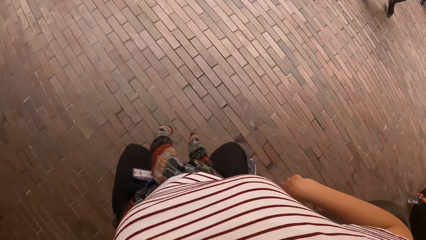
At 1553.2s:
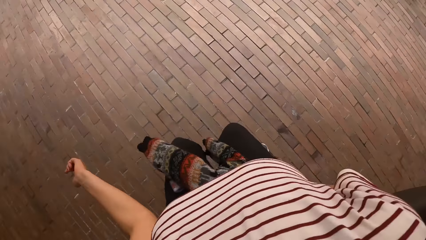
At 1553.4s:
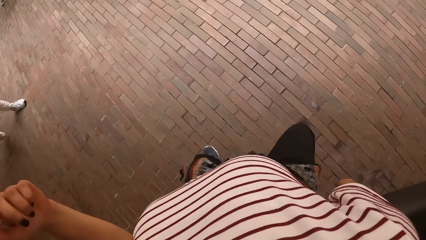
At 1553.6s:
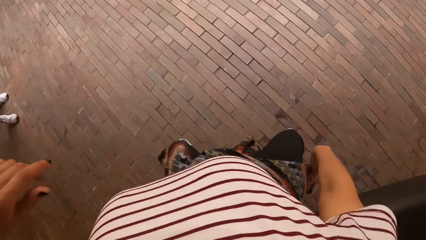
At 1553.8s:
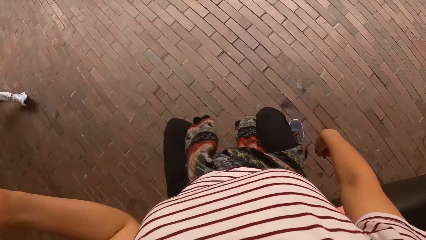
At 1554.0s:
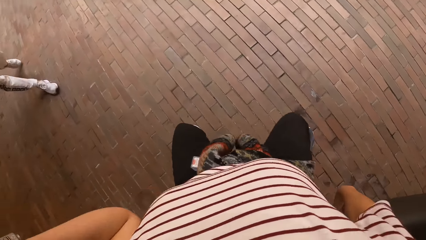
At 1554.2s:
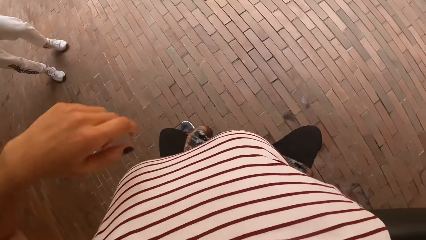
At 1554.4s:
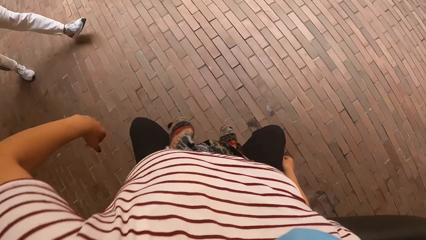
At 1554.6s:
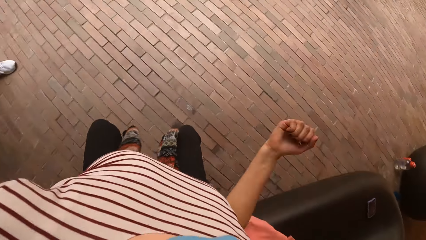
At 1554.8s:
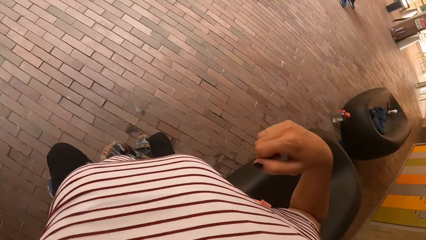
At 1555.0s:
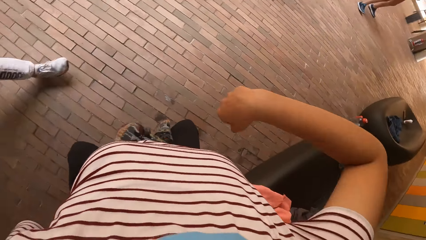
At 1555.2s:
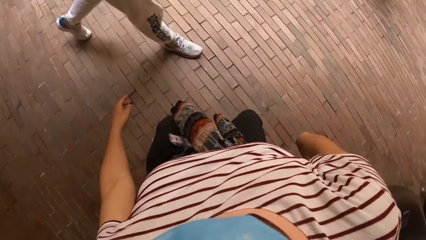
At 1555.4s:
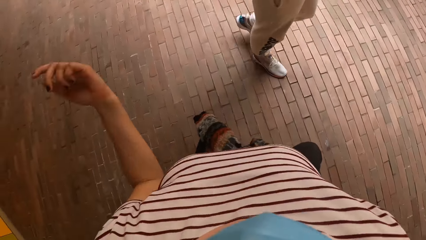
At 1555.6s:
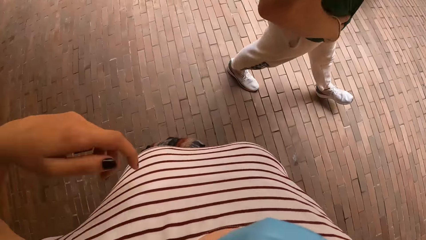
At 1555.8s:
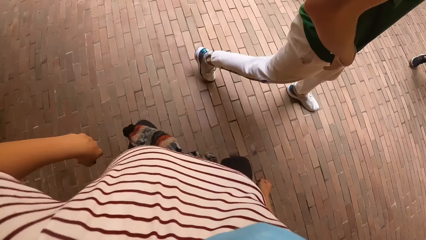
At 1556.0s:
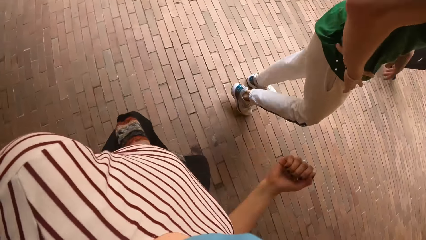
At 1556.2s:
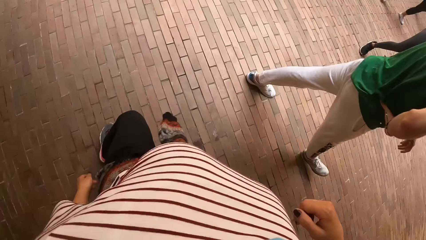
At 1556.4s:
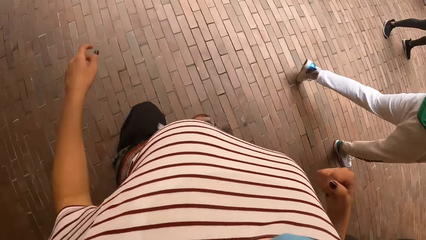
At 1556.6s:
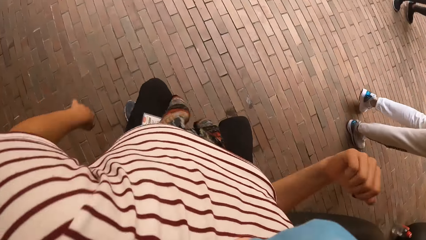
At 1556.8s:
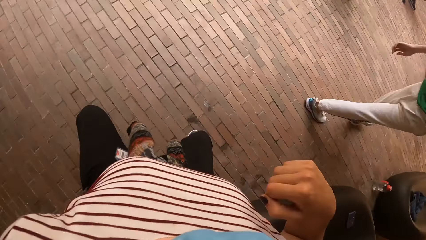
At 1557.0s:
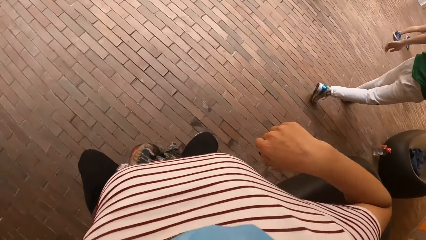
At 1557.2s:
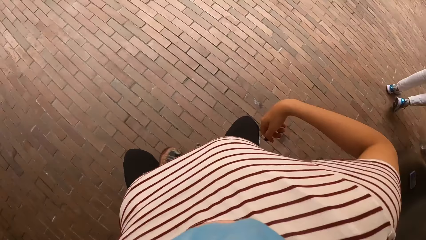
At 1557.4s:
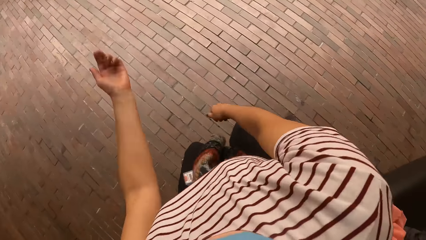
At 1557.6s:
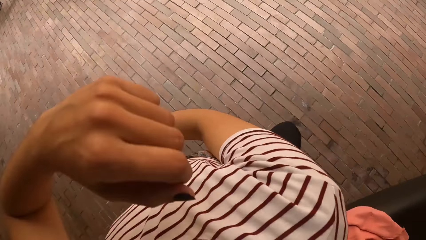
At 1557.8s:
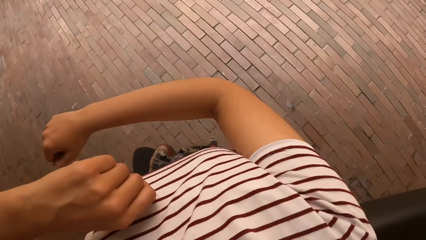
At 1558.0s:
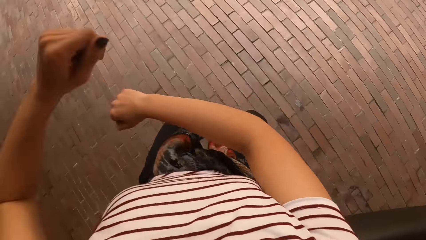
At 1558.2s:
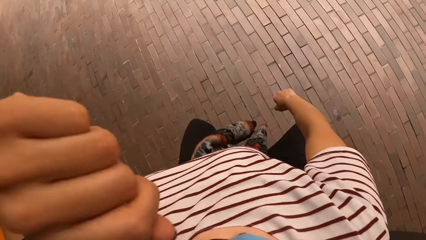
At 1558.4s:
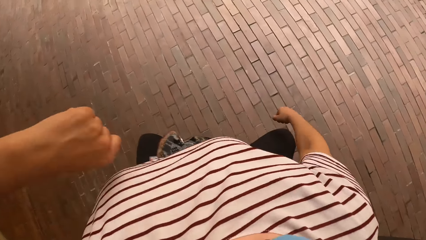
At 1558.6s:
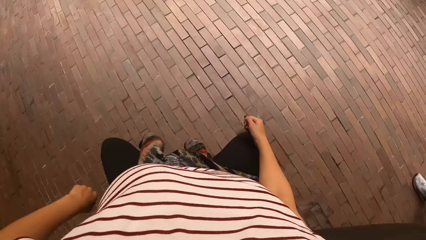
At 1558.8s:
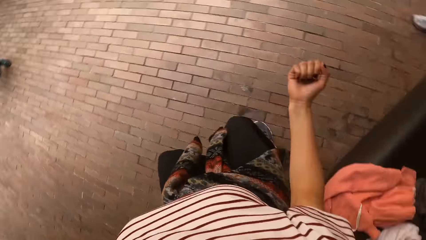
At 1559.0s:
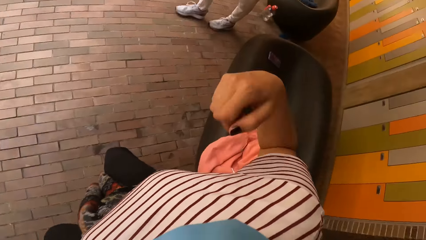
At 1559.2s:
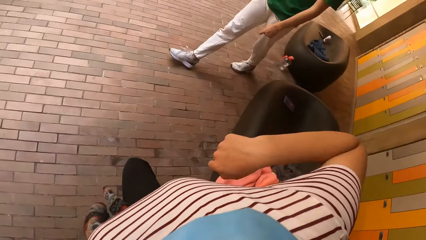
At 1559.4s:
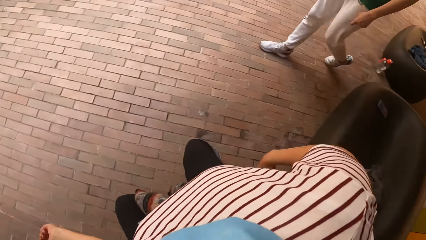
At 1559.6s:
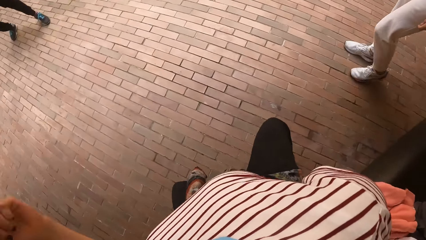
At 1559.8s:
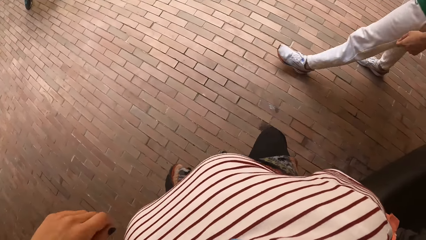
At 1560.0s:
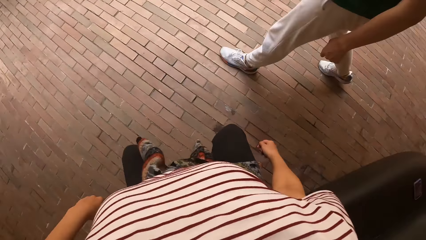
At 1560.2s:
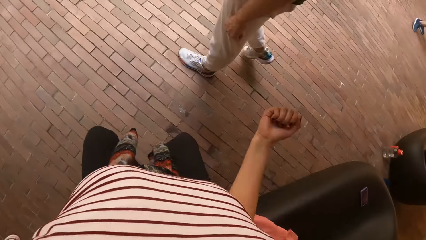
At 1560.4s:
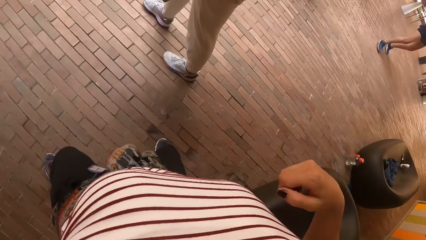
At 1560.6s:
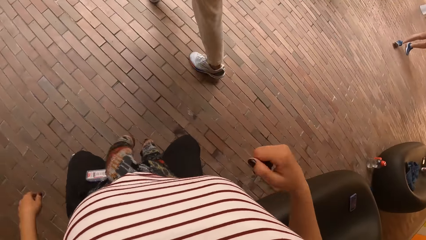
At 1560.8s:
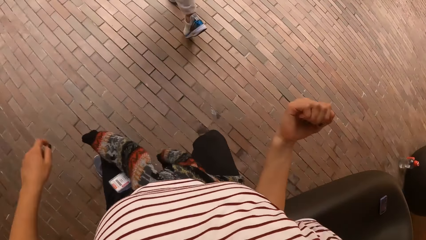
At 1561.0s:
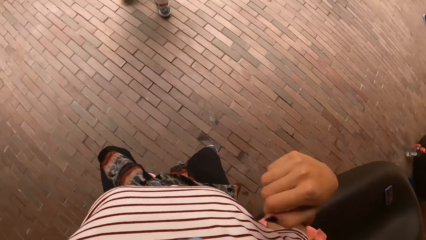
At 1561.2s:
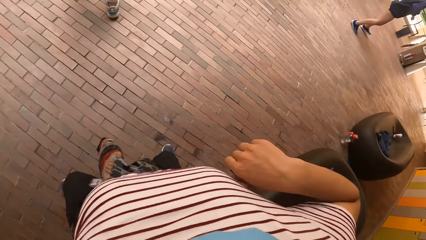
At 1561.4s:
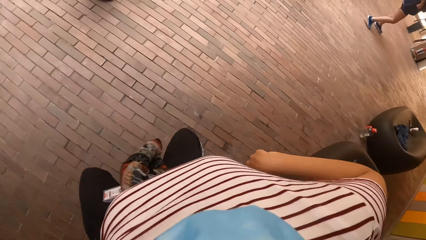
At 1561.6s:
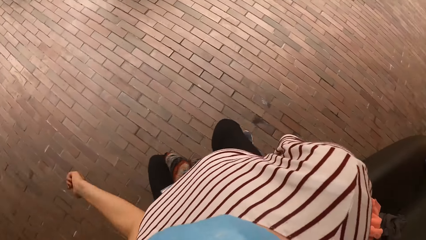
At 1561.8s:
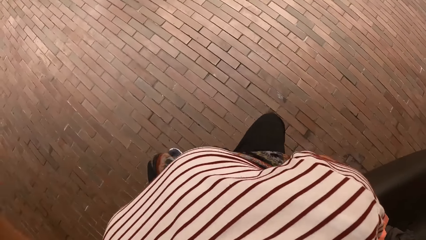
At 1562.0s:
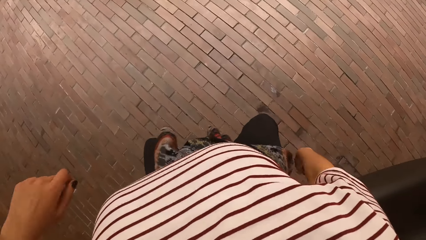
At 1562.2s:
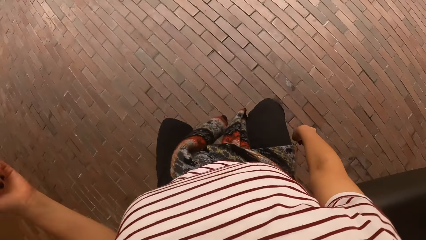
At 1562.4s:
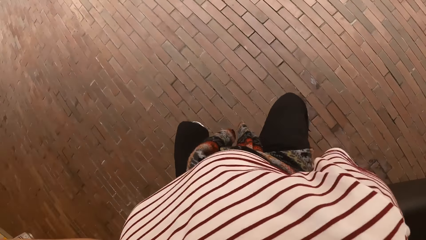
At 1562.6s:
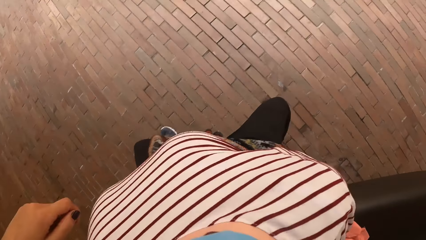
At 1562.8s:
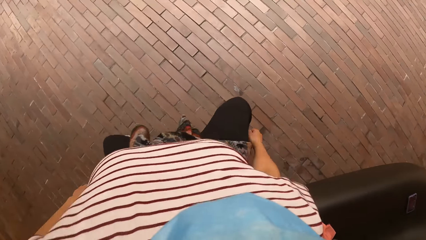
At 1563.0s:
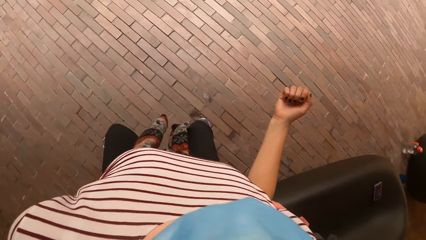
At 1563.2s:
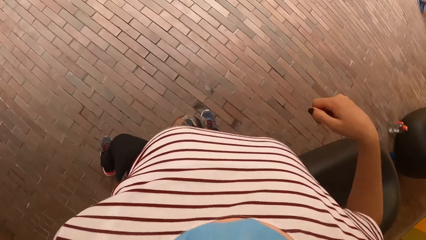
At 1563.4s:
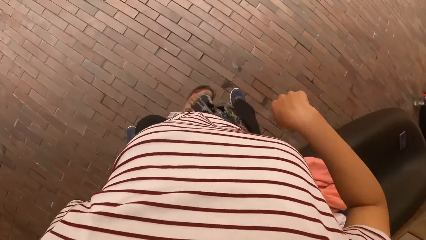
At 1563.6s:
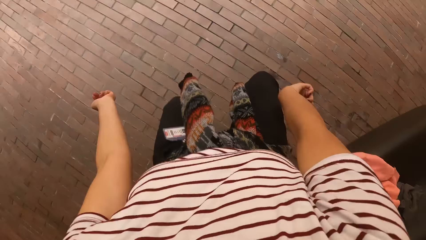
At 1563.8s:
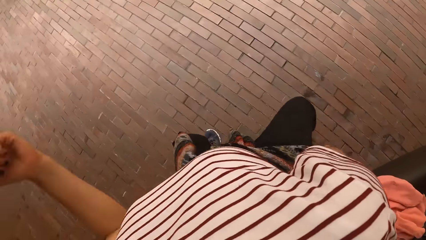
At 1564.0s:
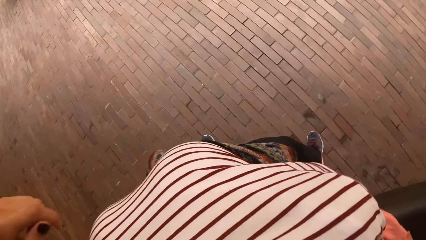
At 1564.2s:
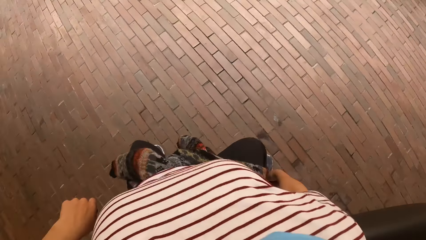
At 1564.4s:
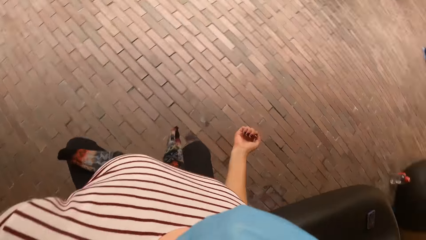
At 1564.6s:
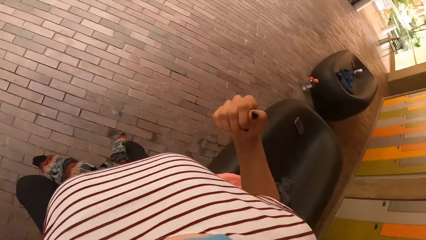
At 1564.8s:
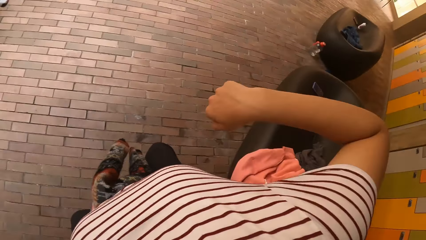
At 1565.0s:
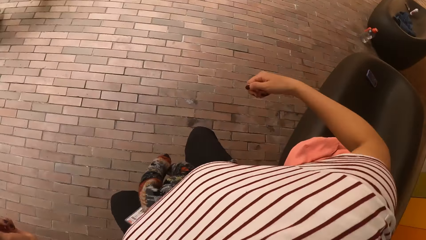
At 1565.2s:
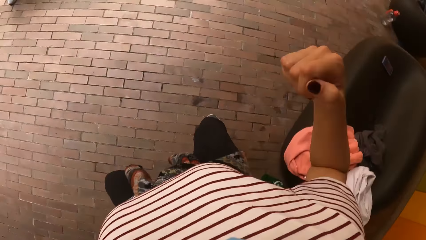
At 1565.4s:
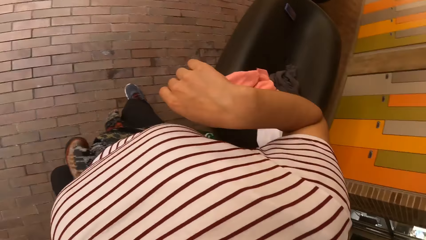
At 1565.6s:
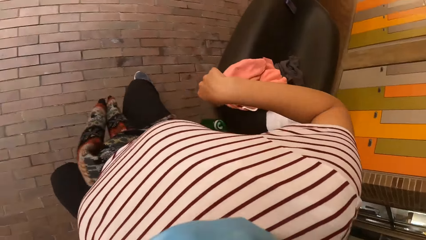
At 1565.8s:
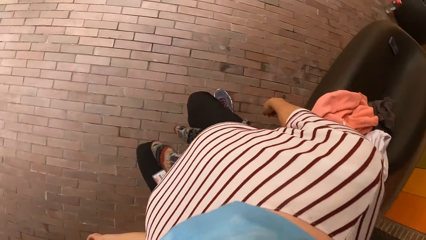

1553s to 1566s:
A man walks around. The camera wearer dances with friends. The man walks around. The camera wearer dances with friends.

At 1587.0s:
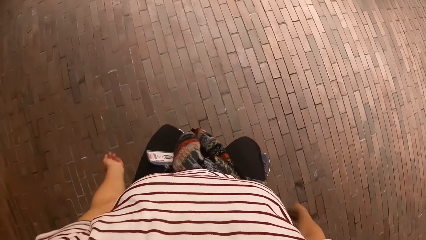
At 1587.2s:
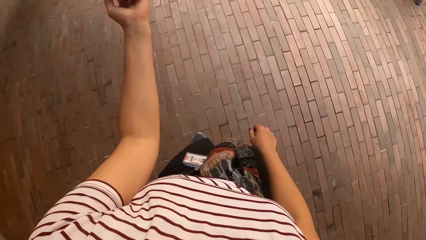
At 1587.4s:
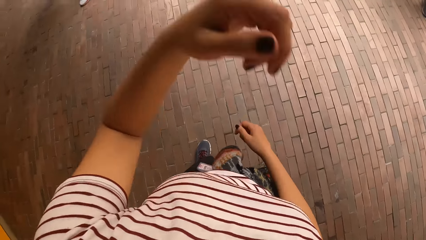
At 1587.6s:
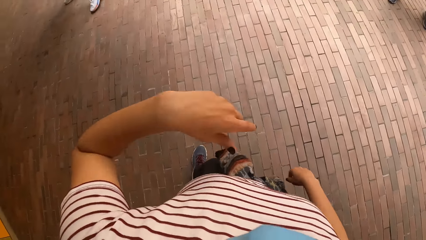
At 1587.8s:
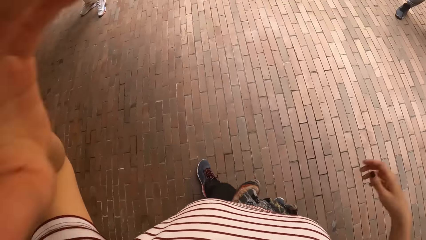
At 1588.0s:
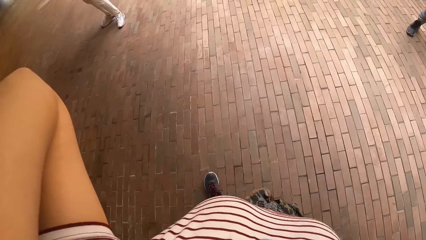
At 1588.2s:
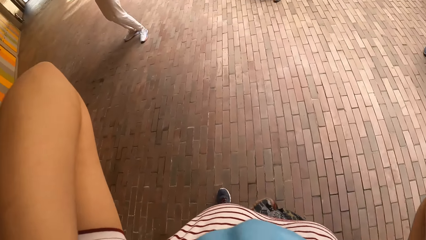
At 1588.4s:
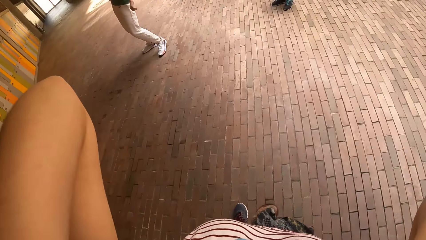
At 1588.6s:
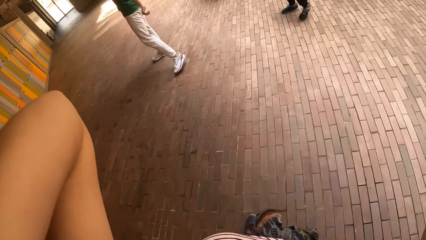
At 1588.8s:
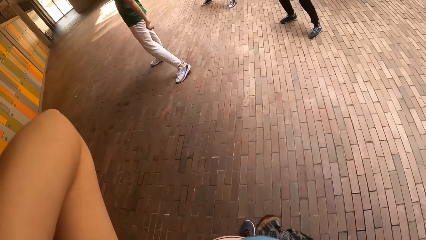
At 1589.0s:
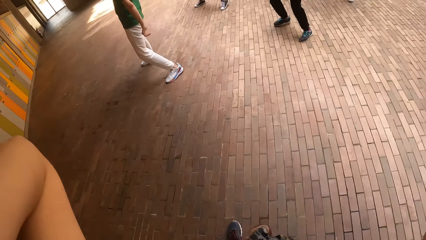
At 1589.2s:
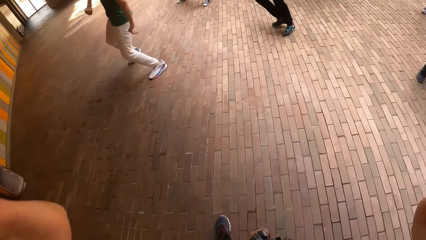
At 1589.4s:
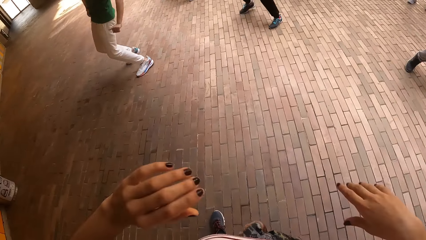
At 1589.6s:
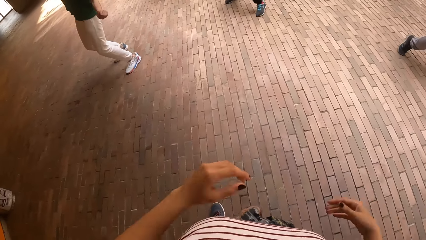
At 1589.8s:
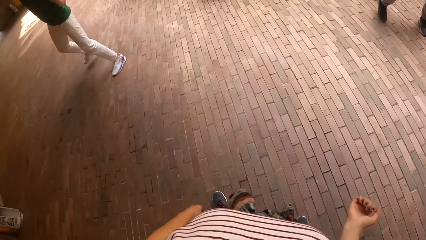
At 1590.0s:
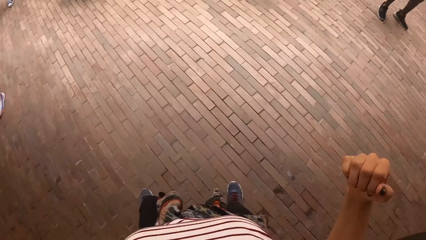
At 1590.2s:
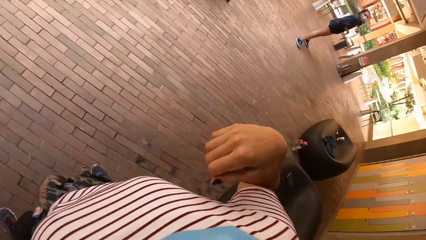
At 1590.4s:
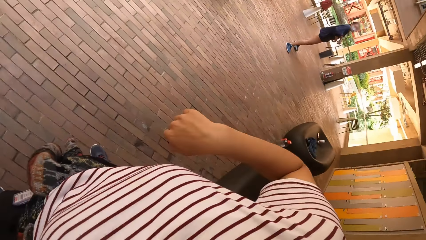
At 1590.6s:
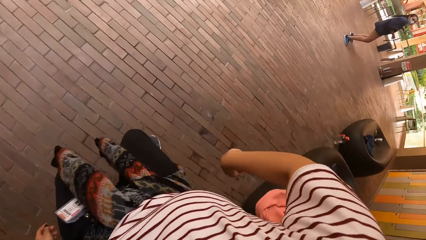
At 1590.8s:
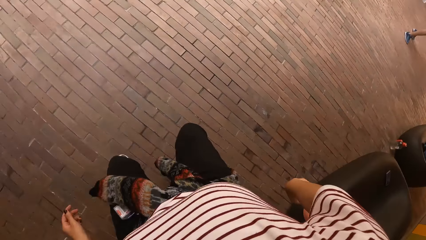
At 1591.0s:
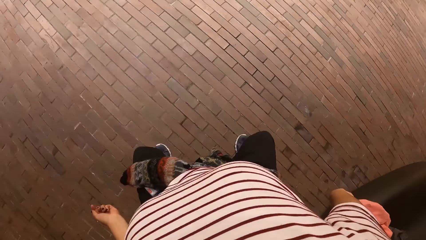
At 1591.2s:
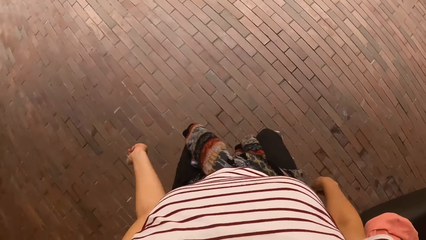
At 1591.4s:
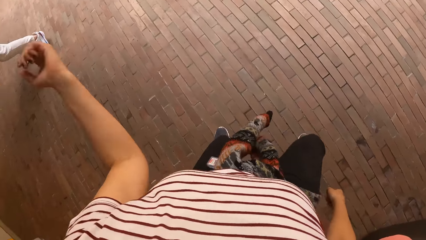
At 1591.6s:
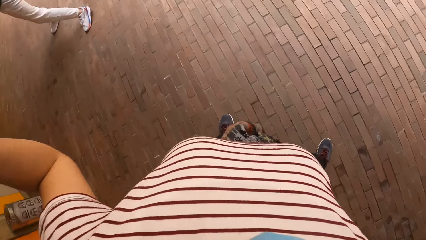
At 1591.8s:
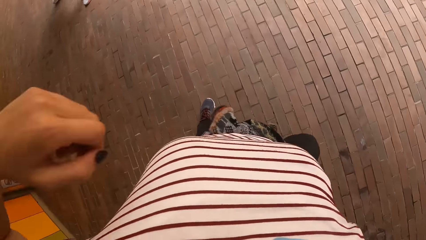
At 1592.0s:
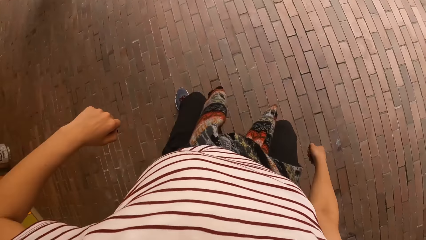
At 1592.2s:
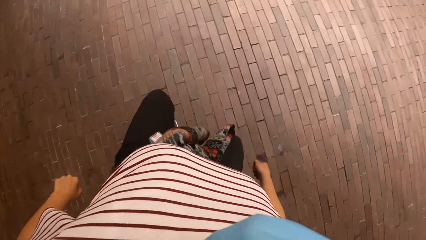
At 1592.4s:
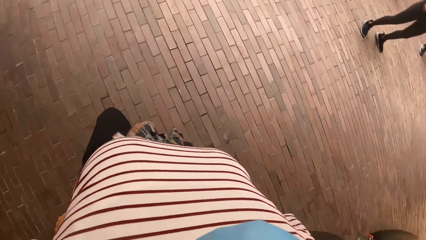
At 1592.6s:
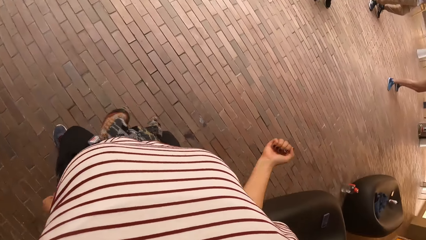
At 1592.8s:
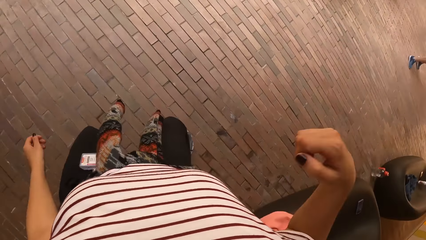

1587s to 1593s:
The camera wearer adjusts the camera. They drop both hands and dance with friends.
